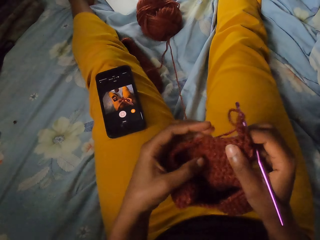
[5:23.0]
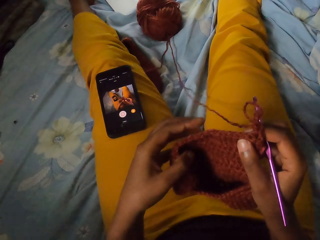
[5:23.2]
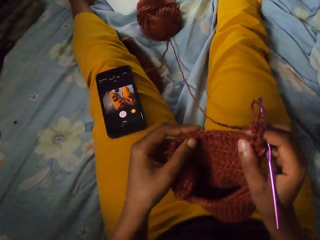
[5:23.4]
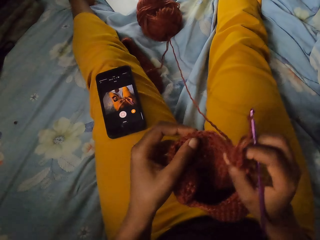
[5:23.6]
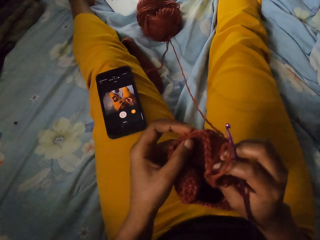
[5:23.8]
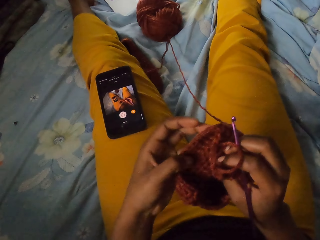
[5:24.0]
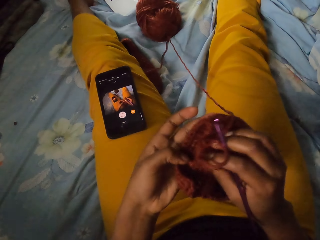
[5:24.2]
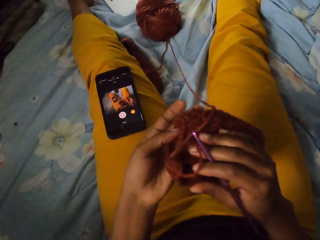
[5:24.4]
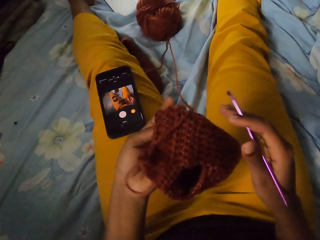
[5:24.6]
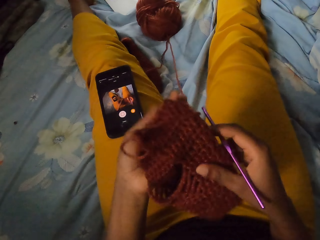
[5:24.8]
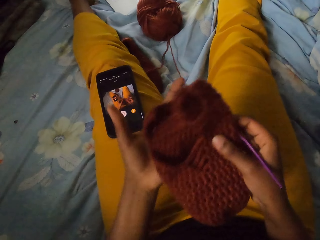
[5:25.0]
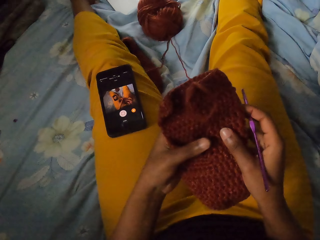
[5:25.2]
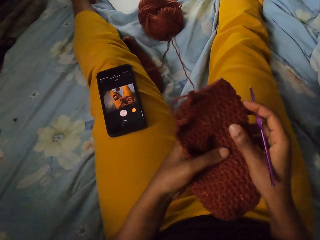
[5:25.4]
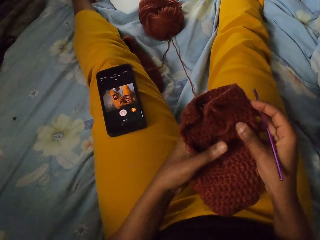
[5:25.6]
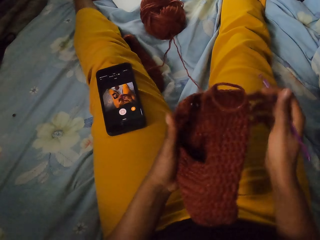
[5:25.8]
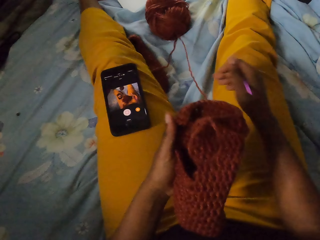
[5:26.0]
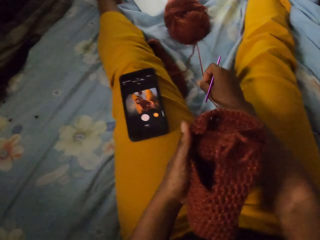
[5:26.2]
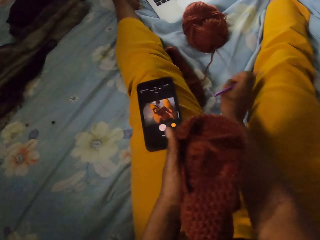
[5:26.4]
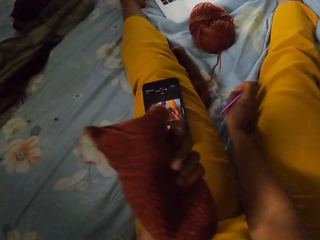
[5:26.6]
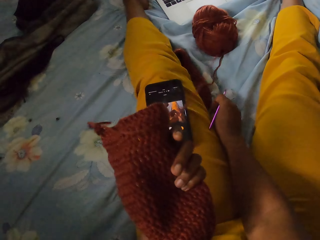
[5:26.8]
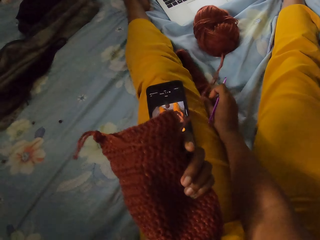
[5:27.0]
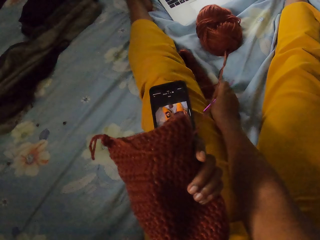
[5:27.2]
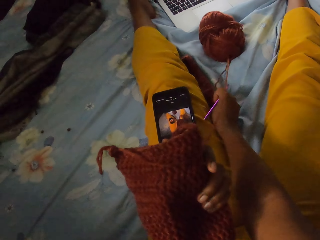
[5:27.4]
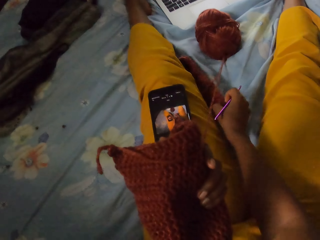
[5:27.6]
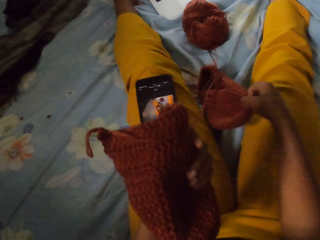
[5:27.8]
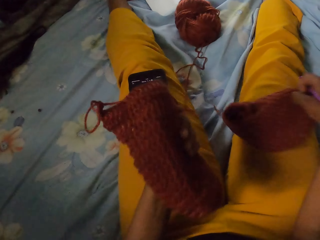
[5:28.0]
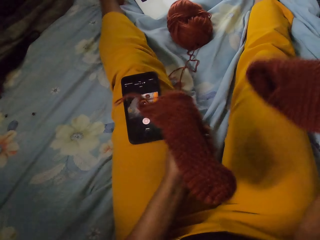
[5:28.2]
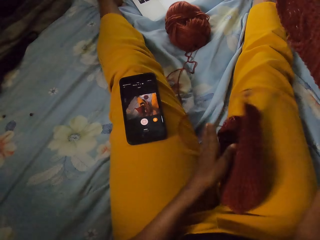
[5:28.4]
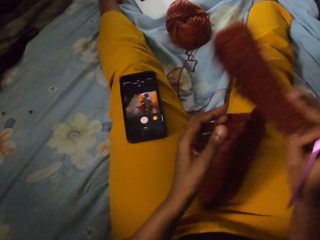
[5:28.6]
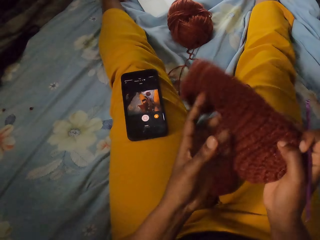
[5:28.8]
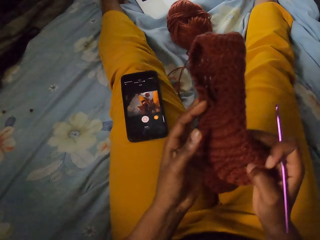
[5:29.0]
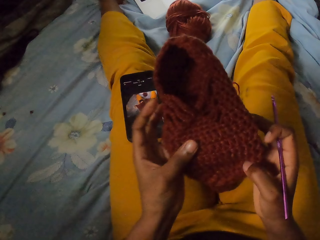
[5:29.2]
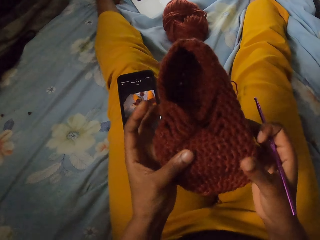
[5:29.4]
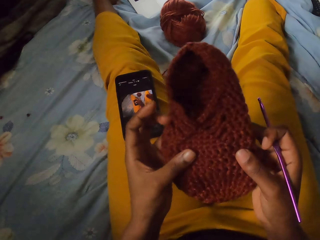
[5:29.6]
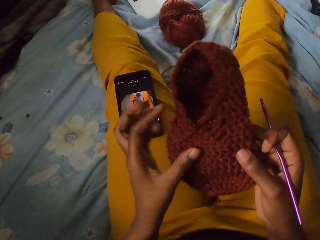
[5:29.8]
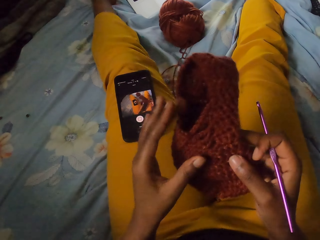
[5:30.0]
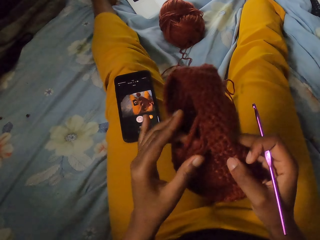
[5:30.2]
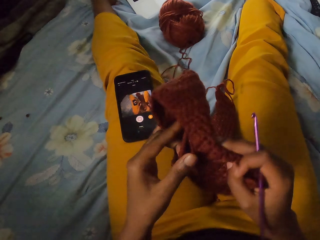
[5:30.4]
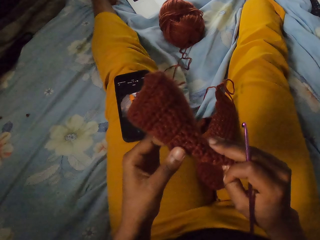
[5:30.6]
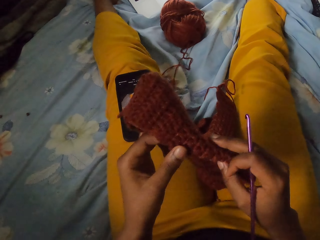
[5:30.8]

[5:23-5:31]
The camera wearer folds the wool craft with both hands. She holds the wool craft with her left hand. She adjusts the wool craft with both hands. She holds the wool craft with her left hand. She picks a woolen crochet shoe from the bed with her right hand. She drops the wool craft on her leg with her right hand. She holds the woolen crochet shoe with both hands.

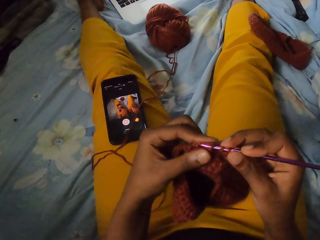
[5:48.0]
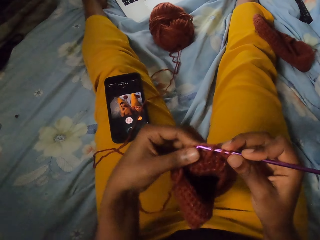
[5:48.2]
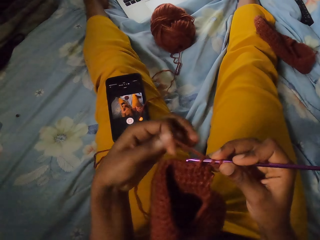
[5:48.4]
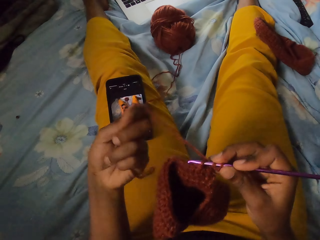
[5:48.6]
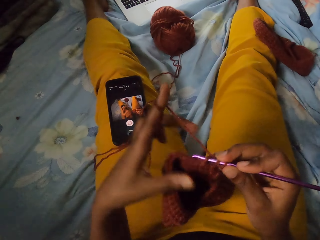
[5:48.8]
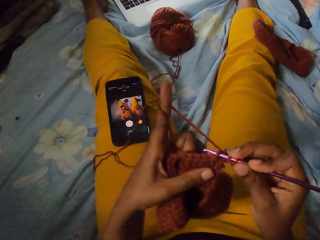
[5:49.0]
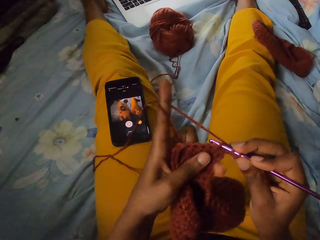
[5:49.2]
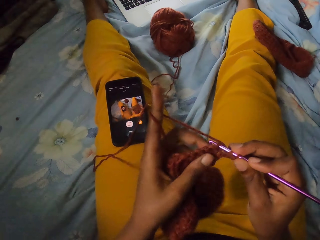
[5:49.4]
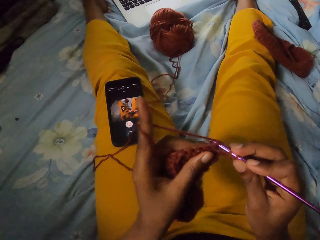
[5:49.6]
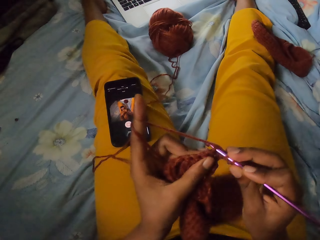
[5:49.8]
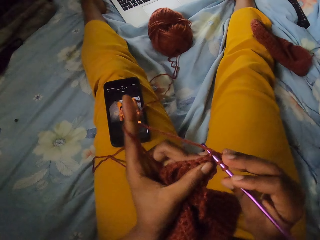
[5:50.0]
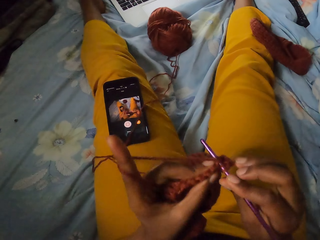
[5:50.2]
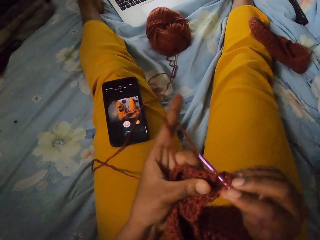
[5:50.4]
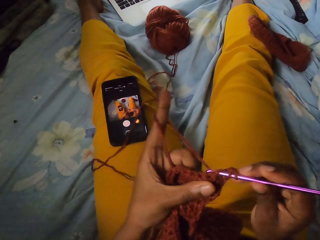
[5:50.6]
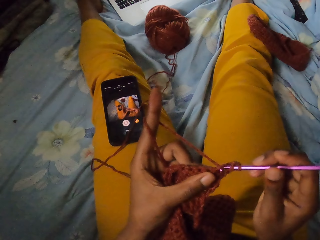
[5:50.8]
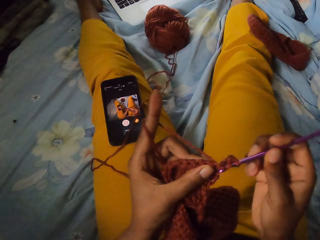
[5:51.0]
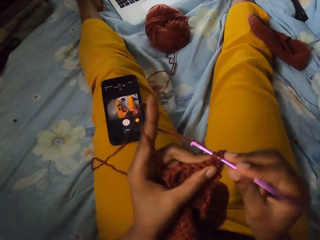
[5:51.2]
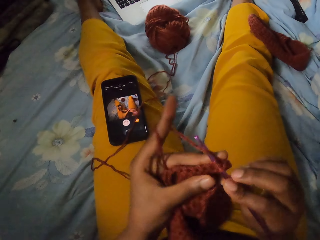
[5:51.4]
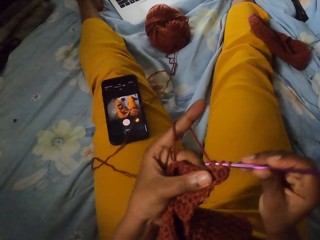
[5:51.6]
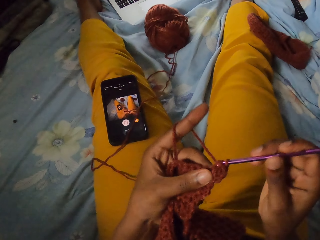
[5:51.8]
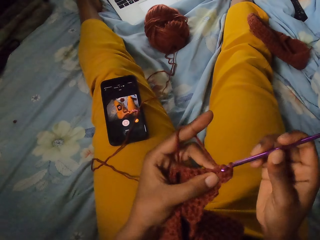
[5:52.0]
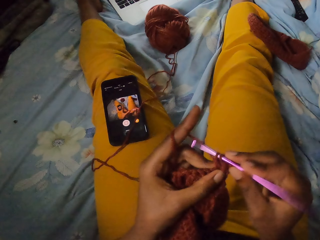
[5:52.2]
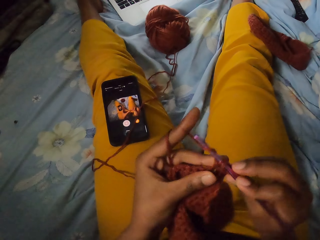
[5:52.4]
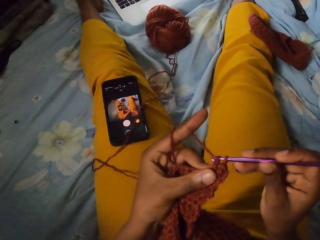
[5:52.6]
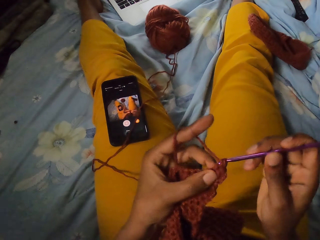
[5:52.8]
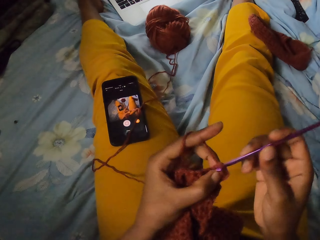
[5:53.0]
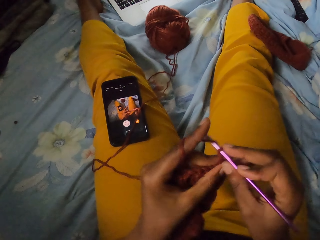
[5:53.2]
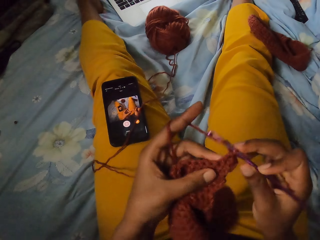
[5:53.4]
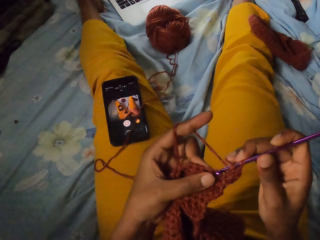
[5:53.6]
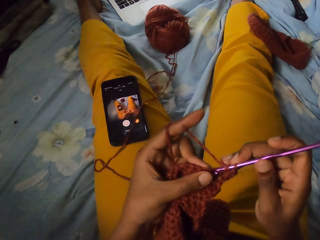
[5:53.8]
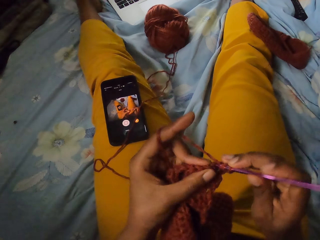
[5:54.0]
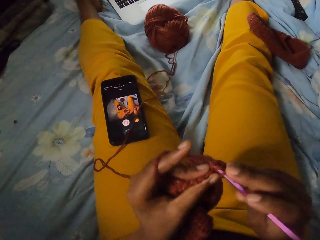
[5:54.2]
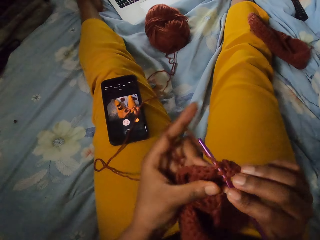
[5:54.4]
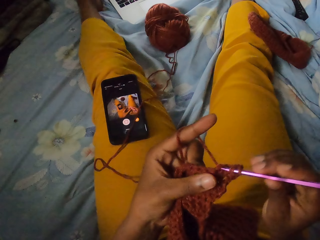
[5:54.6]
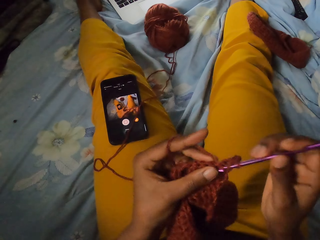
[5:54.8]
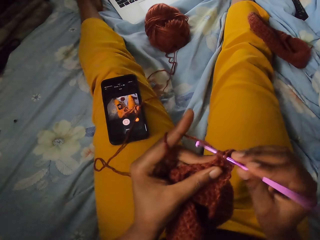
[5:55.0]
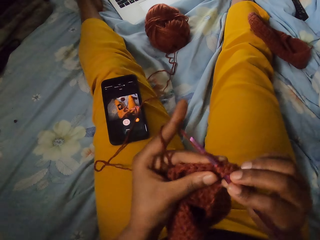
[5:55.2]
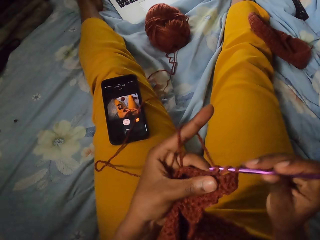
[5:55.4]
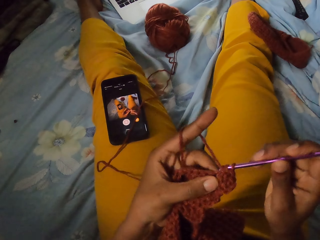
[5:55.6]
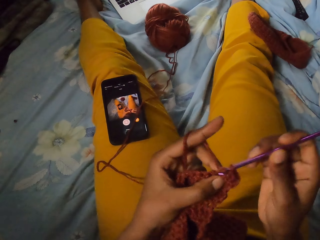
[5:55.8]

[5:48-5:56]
The camera wearer holds the wool craft with her left hand. She wraps the strand of wool on the finger of her left hand. She holds the wool craft with her left hand. She adjusts the wool craft on the crochet hook with her left hand. She crochets the wool craft with the crochet hook in her right hand and the strand of wool in her left hand.

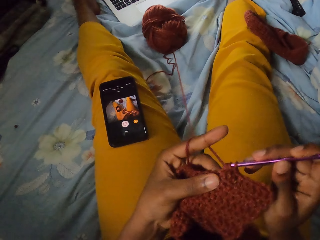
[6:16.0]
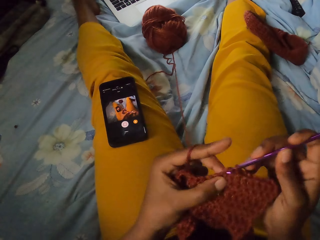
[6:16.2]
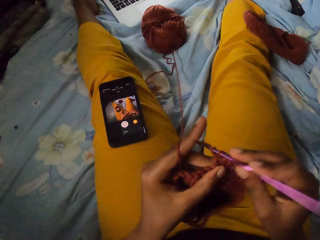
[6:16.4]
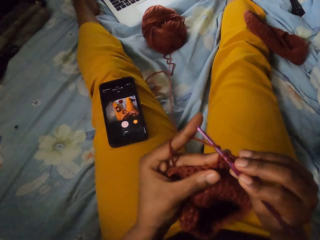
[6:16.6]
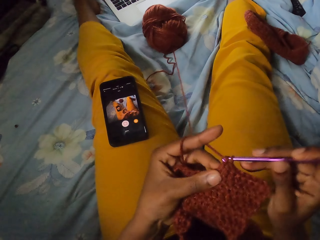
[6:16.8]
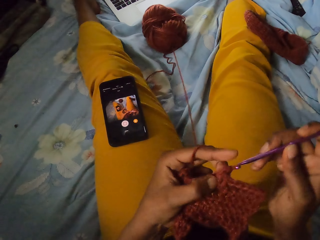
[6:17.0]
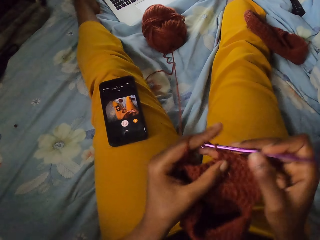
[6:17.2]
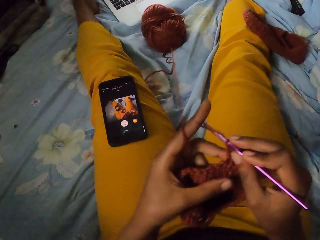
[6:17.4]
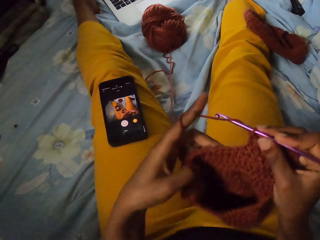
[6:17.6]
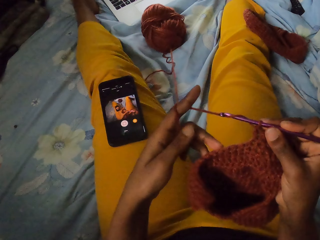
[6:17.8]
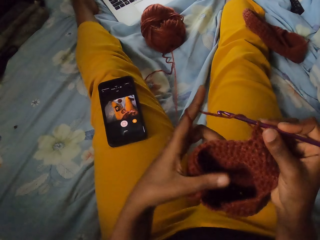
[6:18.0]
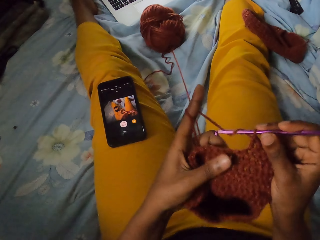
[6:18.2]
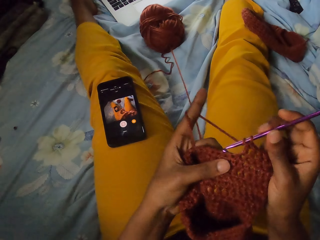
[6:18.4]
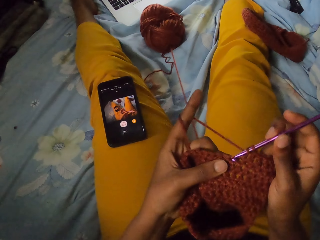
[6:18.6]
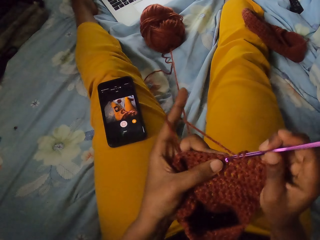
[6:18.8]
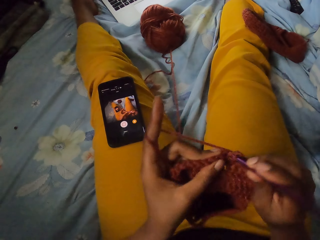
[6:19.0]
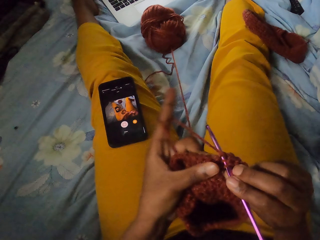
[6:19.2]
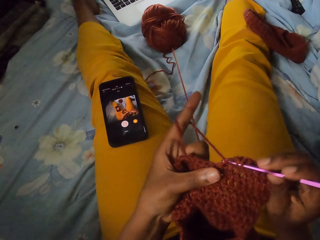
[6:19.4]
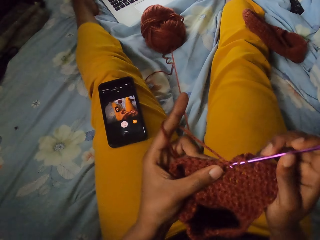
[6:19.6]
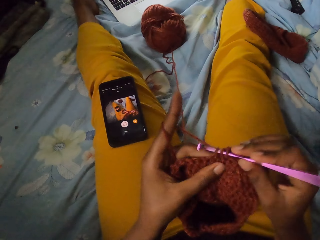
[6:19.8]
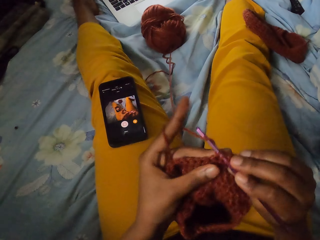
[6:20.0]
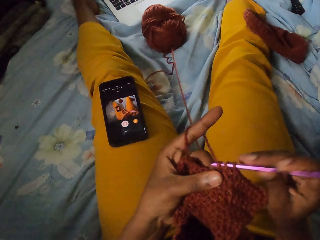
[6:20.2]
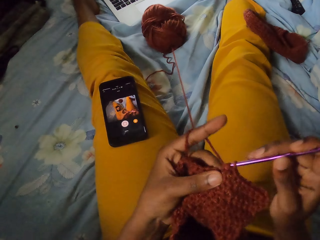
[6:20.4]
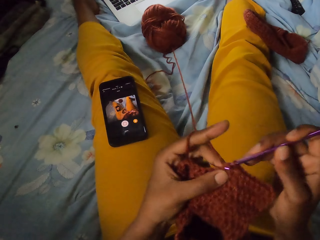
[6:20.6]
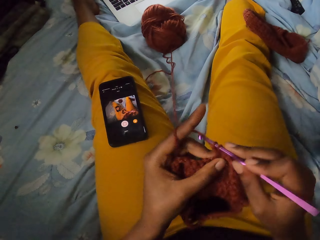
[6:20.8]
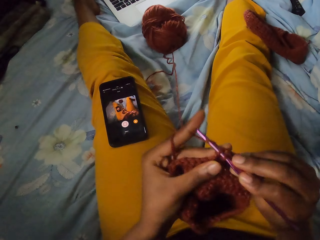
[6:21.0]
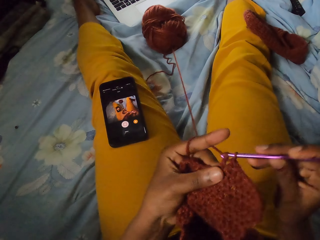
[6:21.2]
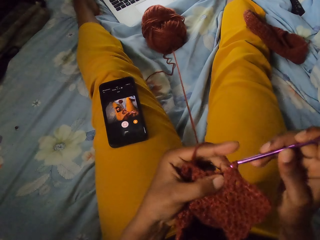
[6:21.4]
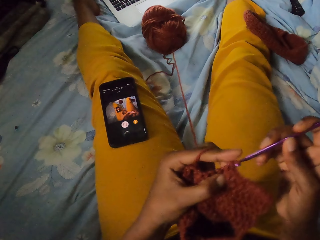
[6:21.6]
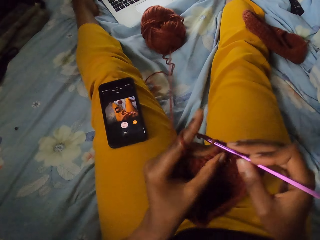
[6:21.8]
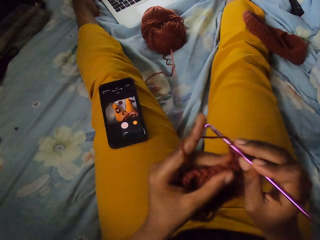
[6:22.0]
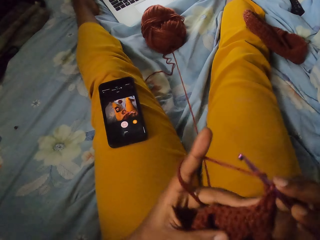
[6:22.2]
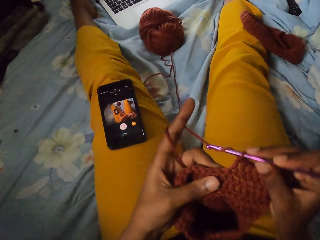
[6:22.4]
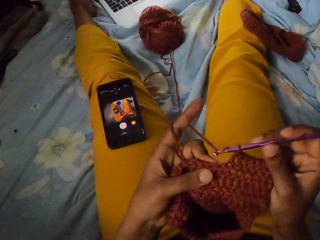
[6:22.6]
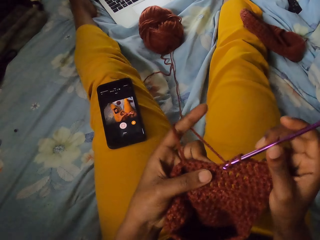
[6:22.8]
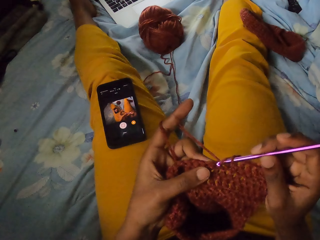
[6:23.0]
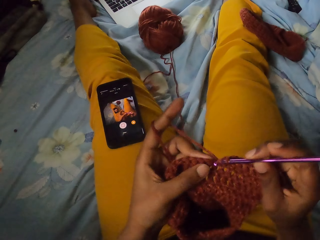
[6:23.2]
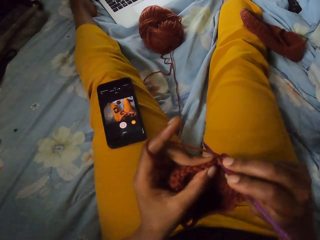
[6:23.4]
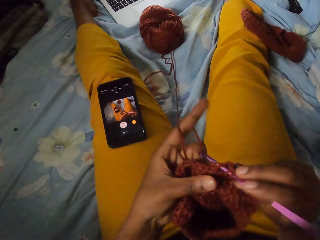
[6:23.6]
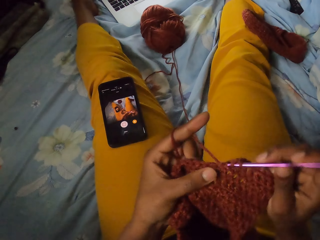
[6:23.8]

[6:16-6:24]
The camera wearer rearranges the wool craft with her left hand. She crochets the wool craft with the crochet hook in her right hand and the strand of wool in her left hand.
